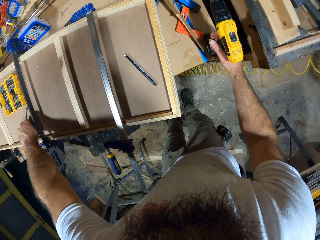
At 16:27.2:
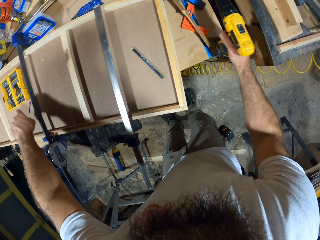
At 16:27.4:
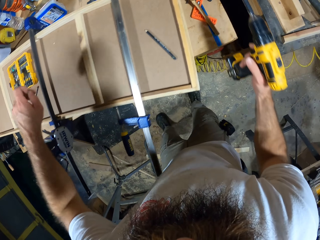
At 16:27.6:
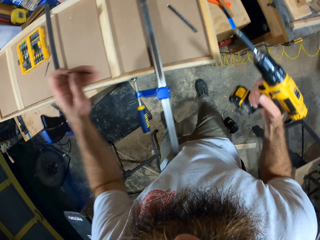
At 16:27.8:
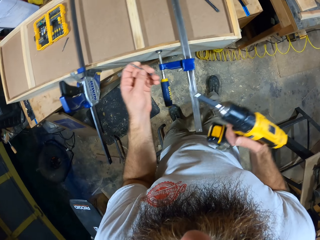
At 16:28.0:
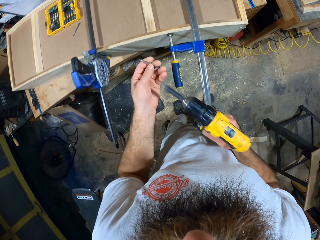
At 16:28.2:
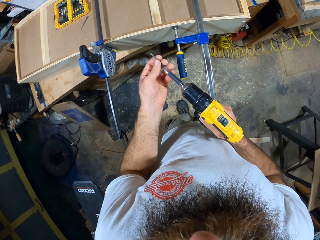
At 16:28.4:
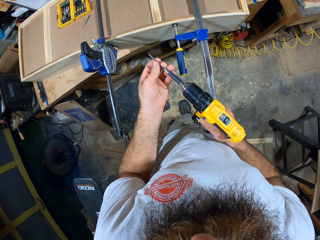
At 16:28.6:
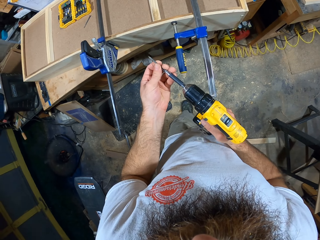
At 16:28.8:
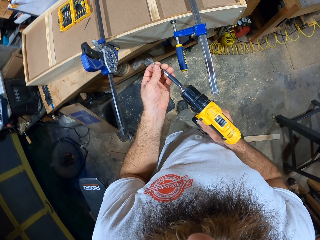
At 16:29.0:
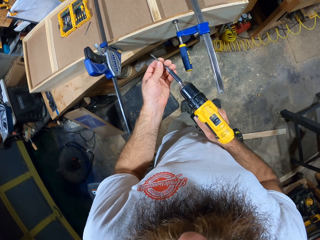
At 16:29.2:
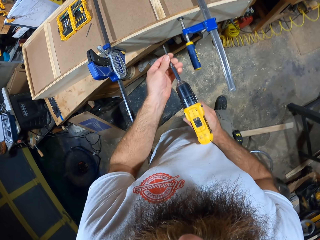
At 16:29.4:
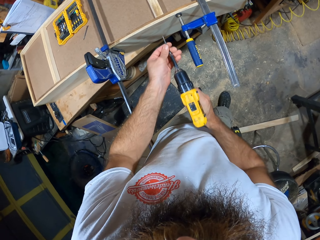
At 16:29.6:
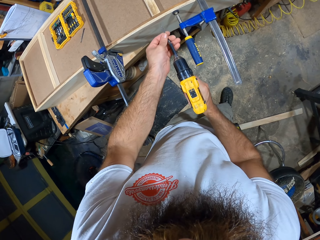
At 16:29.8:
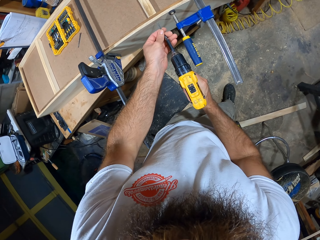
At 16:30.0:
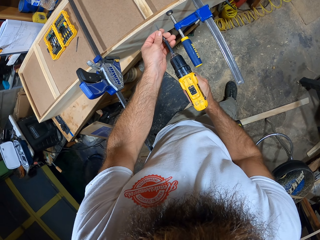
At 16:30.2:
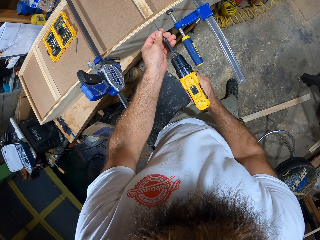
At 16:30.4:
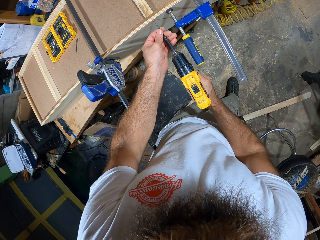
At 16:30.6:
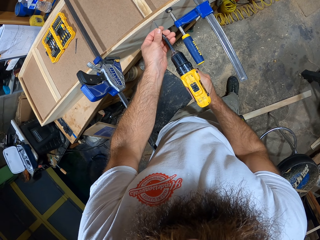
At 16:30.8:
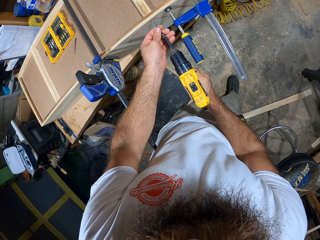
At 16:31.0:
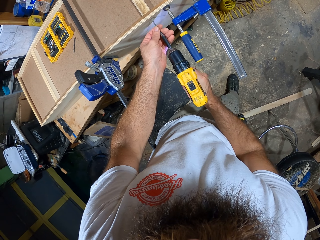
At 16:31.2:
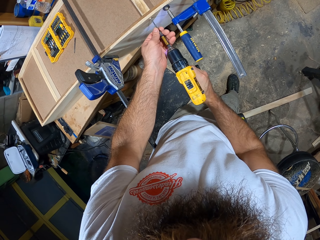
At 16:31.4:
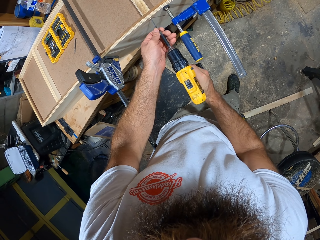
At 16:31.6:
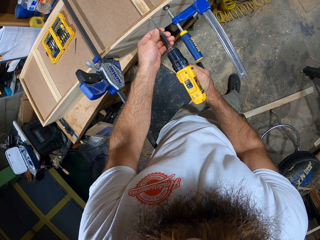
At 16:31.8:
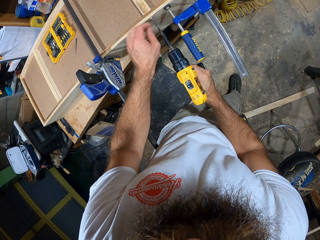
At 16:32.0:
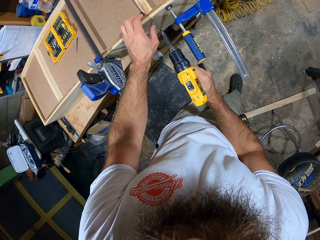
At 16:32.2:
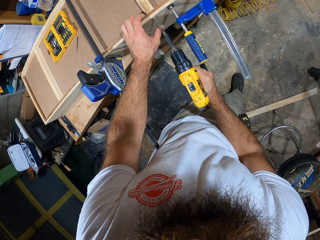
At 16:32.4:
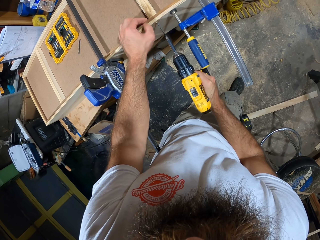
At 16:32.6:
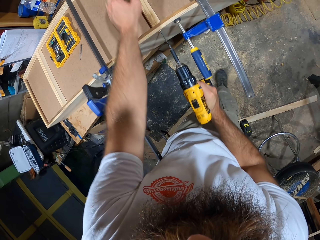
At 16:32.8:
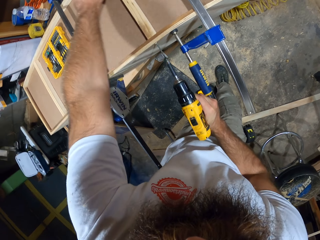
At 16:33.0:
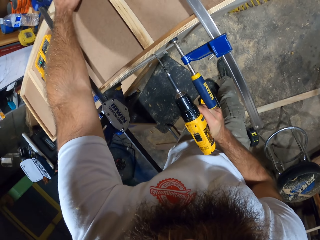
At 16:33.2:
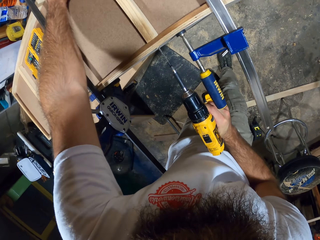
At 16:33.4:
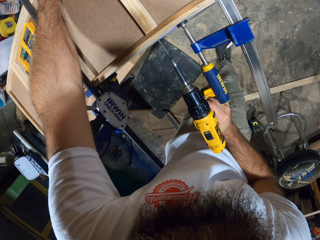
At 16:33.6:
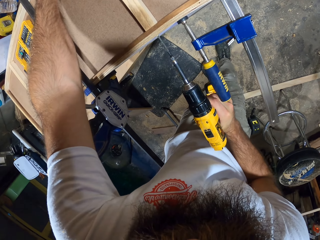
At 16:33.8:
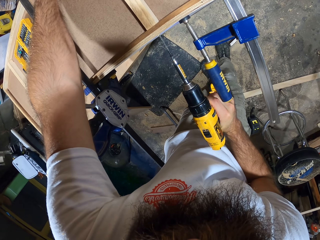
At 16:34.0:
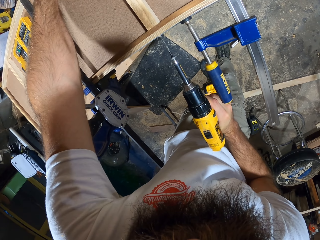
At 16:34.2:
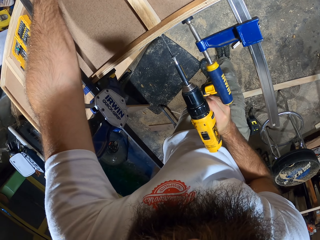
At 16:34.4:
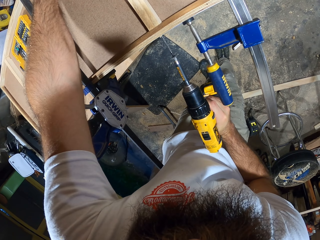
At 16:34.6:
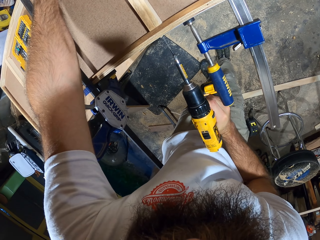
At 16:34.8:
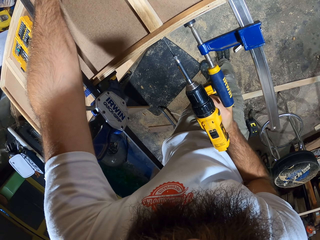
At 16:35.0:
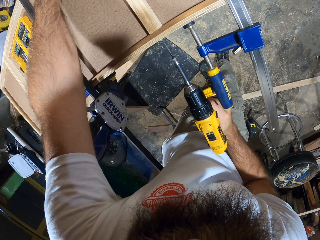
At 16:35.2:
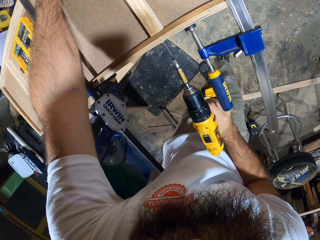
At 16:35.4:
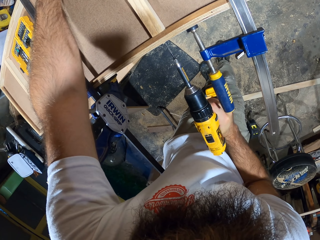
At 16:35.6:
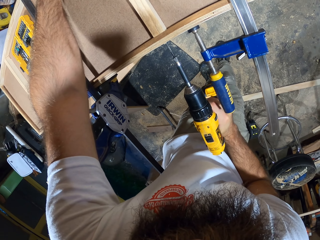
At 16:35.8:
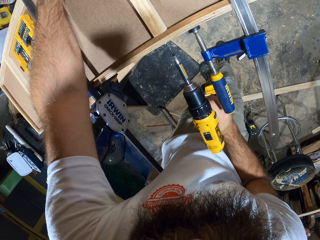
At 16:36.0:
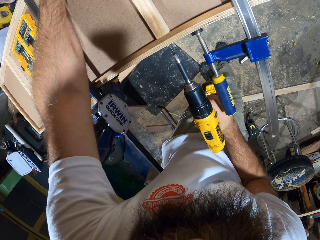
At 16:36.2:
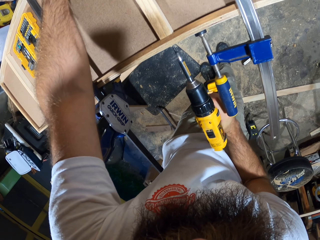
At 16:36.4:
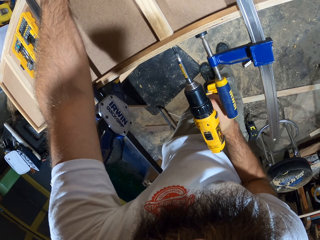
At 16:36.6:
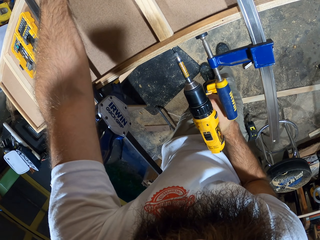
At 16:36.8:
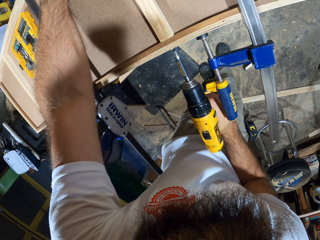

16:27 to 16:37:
The camera wearer picks the drilling machine from the work bench with his right hand. He fixes the screw into the drilling machine with both hands. He places the drilling machine by the wooden board on the work bench with both hands. He screws the wooden board with the drilling machine in his right hand.

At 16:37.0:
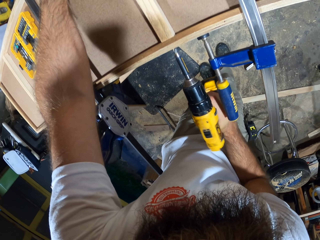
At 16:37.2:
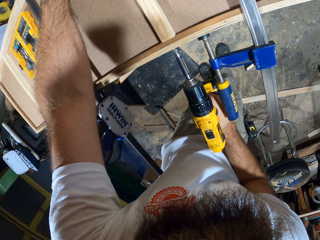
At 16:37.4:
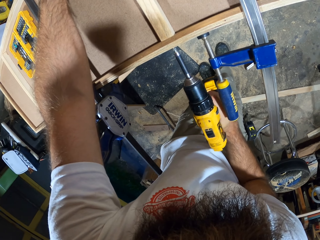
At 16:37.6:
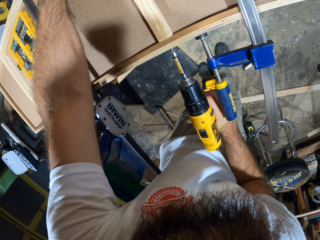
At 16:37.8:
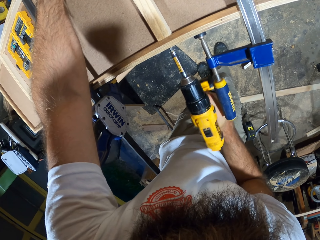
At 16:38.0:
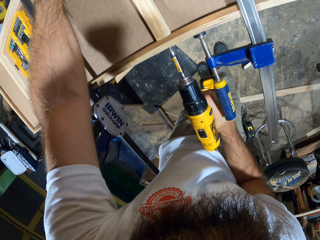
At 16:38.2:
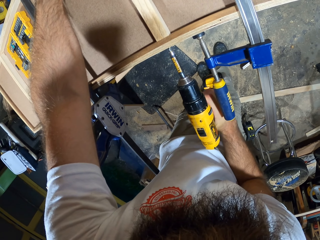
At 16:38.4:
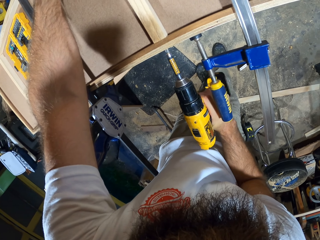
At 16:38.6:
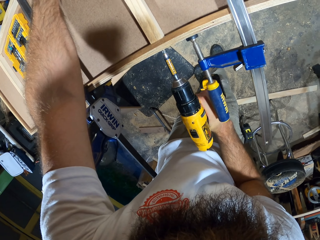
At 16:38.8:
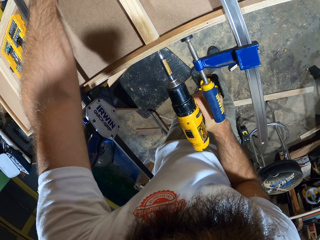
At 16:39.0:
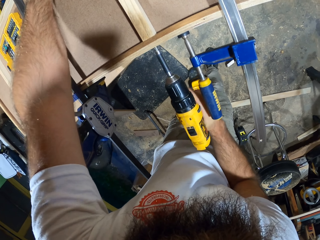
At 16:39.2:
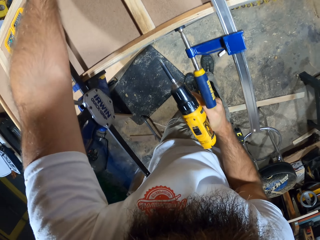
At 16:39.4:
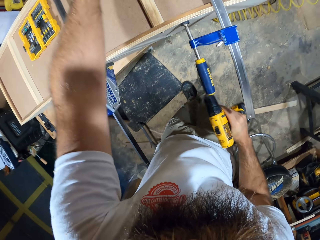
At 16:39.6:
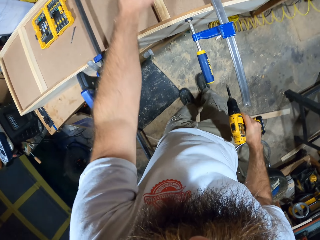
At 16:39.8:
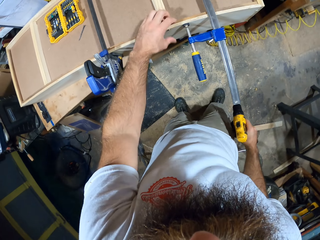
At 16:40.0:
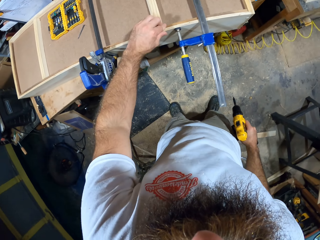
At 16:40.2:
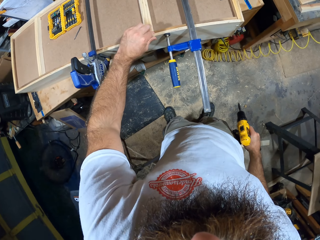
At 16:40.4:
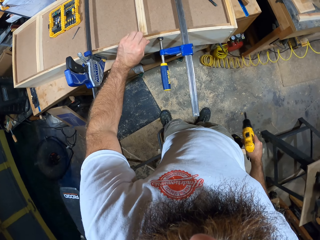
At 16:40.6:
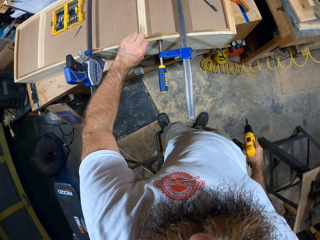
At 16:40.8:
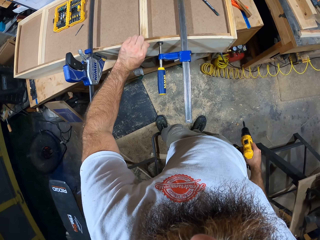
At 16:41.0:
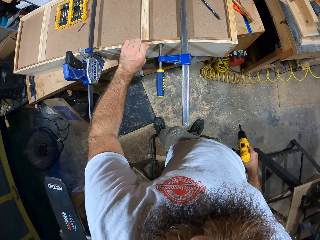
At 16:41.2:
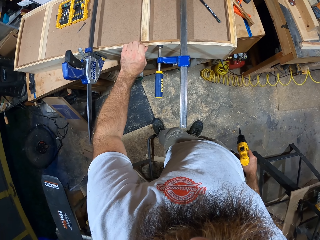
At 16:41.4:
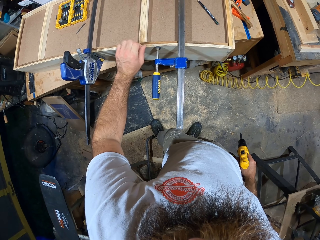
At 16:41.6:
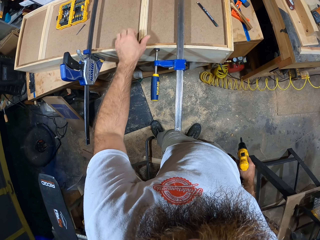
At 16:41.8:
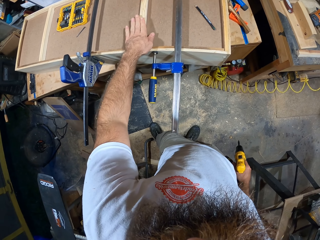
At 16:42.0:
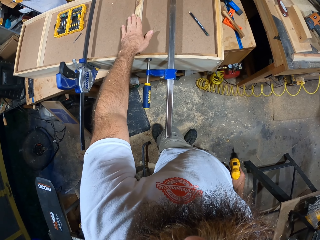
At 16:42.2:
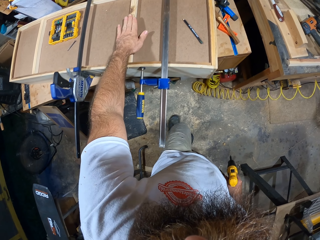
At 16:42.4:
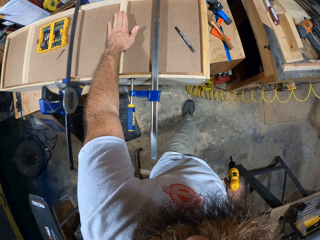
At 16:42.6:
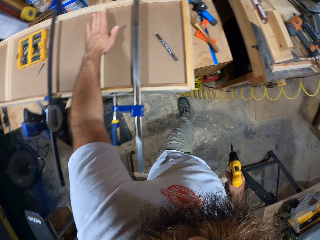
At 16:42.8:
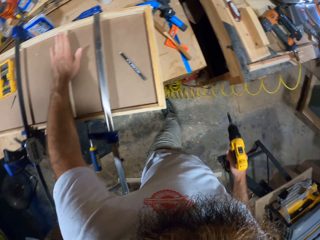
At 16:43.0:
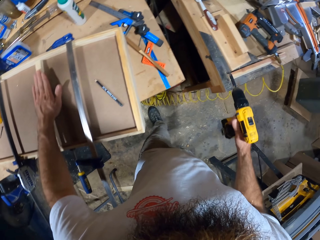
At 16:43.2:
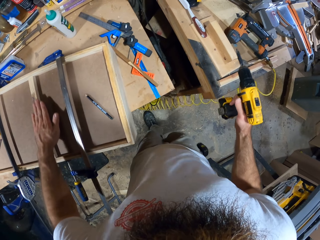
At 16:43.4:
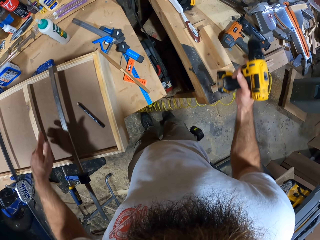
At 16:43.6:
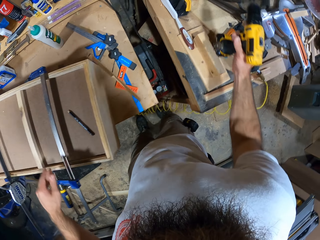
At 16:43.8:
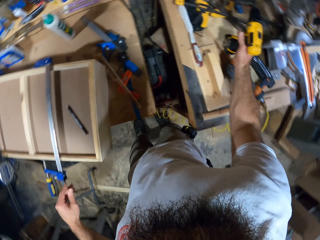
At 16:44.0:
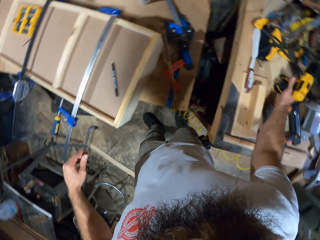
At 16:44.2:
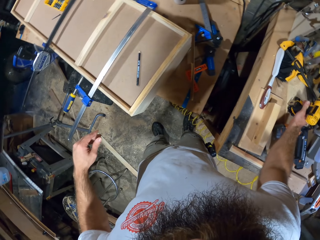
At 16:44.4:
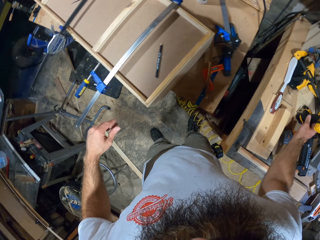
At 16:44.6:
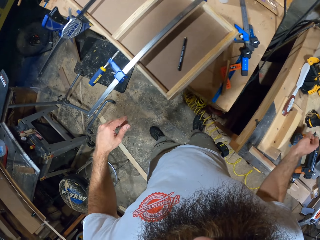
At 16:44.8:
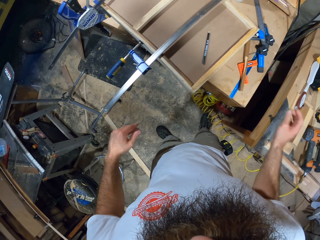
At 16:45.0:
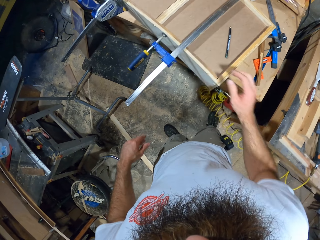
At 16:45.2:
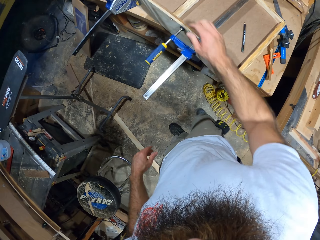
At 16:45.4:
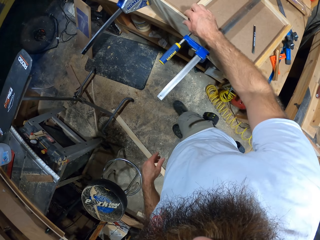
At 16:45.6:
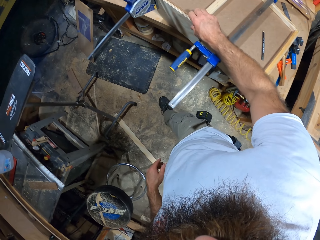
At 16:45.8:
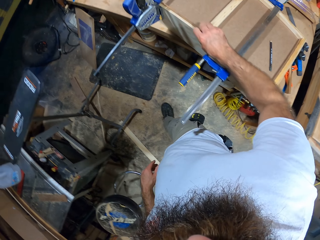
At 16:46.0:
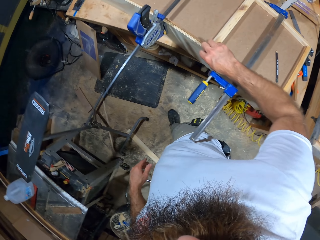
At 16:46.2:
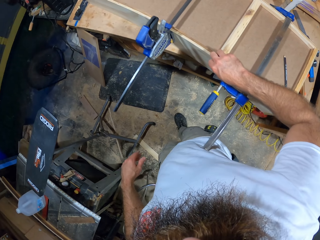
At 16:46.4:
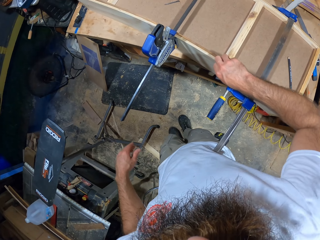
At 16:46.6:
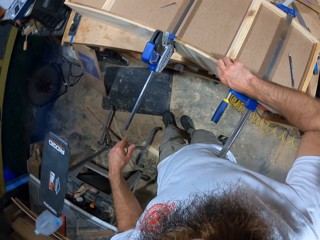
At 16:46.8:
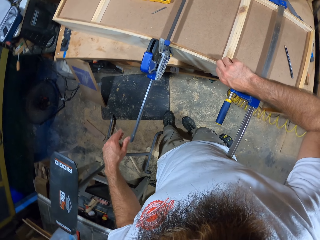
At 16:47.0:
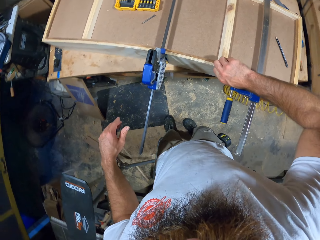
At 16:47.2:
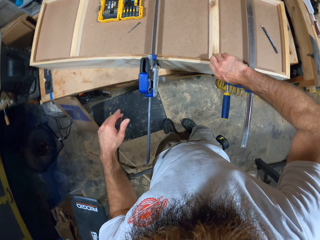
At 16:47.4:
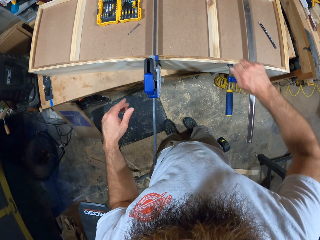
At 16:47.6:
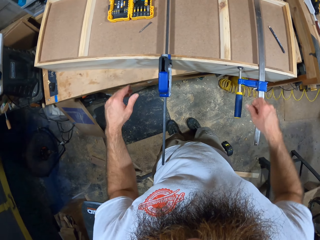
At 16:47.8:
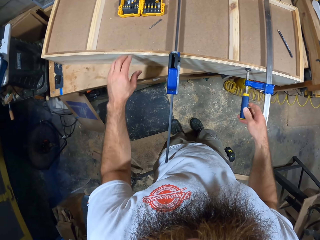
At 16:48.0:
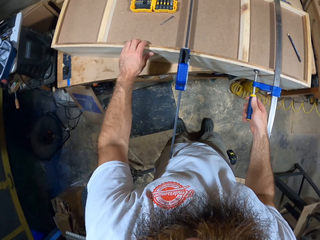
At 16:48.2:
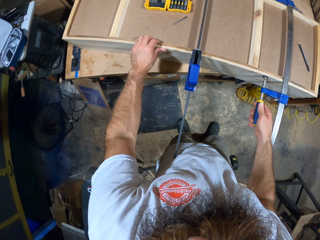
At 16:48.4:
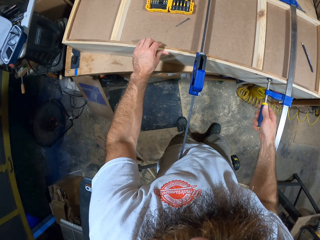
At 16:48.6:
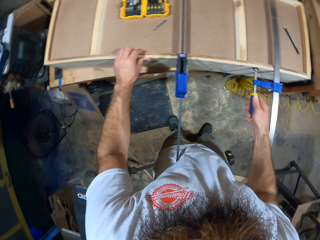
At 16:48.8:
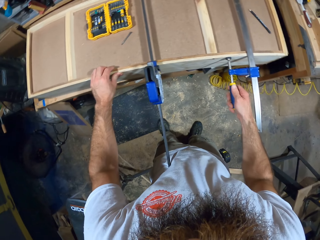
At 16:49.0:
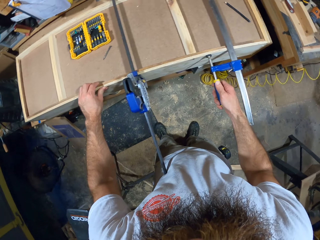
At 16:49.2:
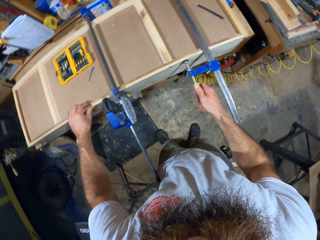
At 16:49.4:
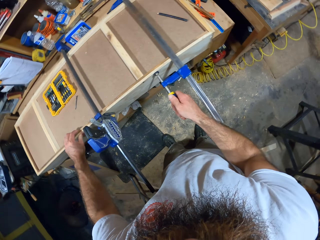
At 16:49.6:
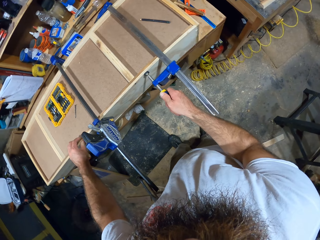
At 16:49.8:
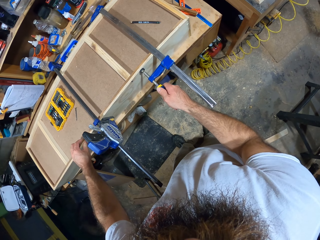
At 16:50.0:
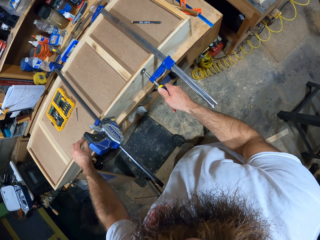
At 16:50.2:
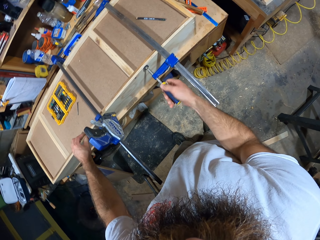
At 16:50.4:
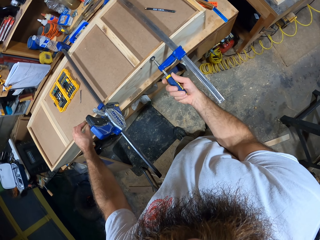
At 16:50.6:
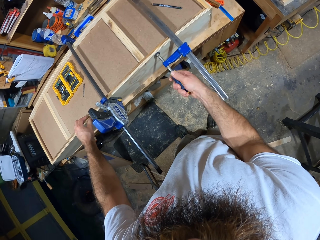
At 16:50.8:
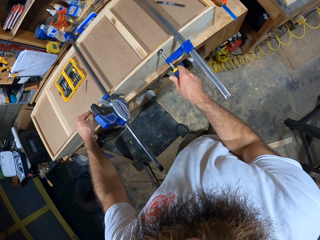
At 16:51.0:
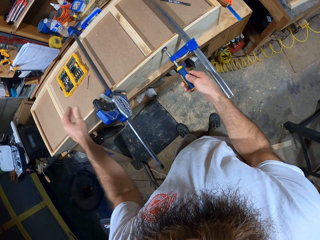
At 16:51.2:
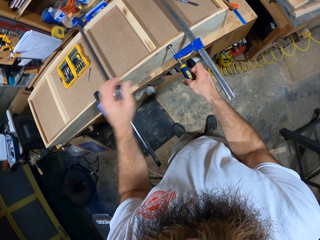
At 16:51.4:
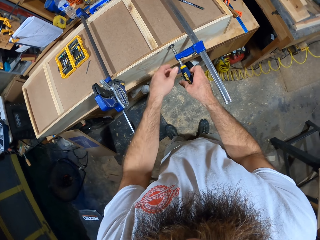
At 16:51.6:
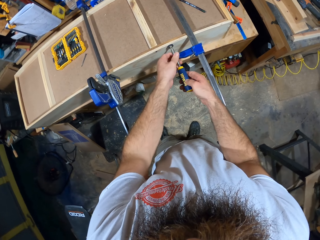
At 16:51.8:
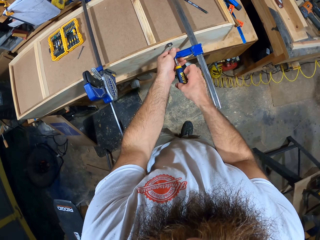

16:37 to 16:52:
The camera wearer picks the drilling machine from the work bench with his right hand. He touches the wood. He drops the drilling machine on the work bench with his right hand. He touches the wooden board on the work bench with his left hand. He adjusts the wooden board with both hands. He holds an F clamp on the wooden board with his right hand. He unfixes the F clamp on the wooden board with both hands.
